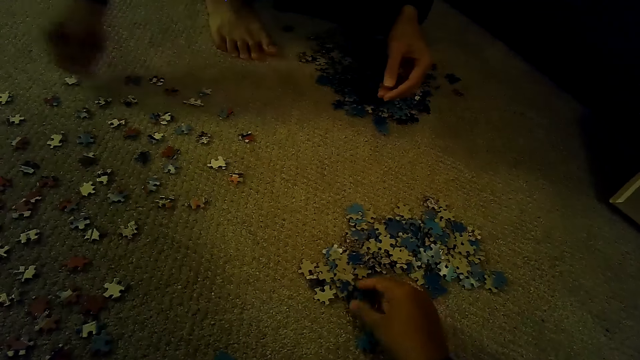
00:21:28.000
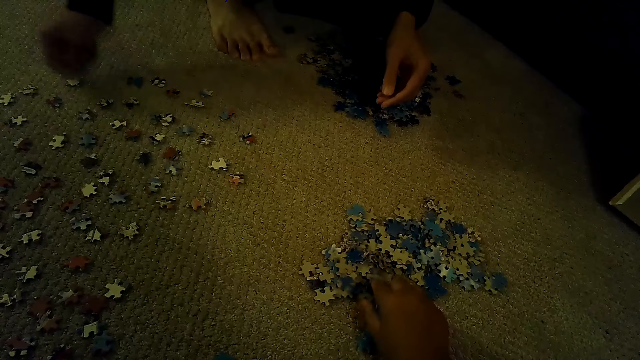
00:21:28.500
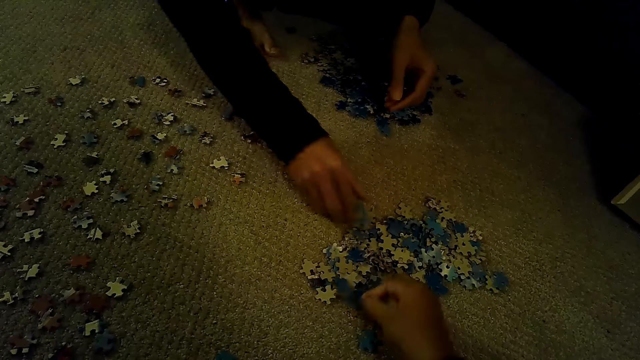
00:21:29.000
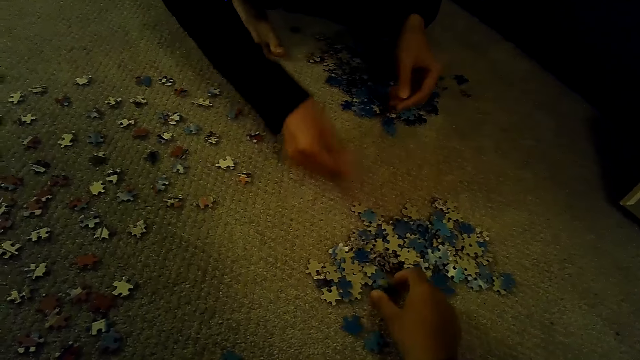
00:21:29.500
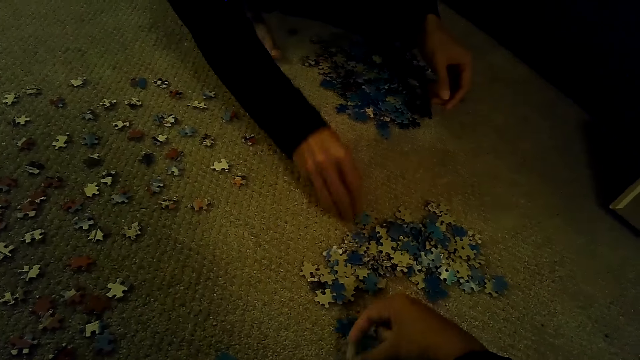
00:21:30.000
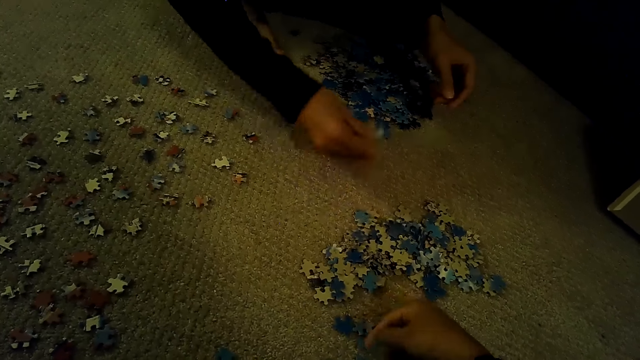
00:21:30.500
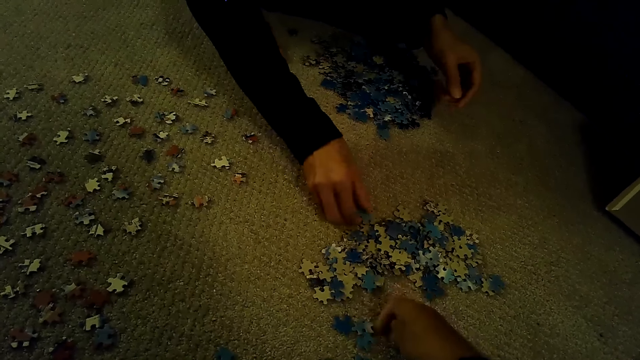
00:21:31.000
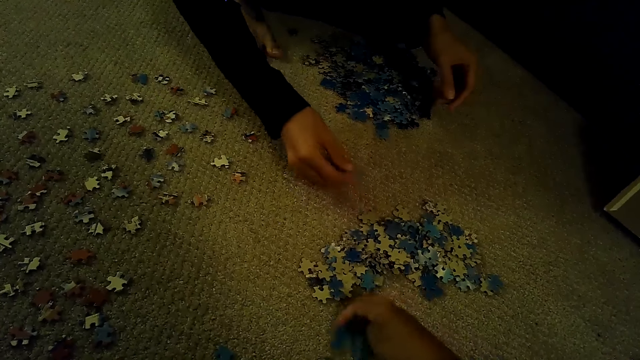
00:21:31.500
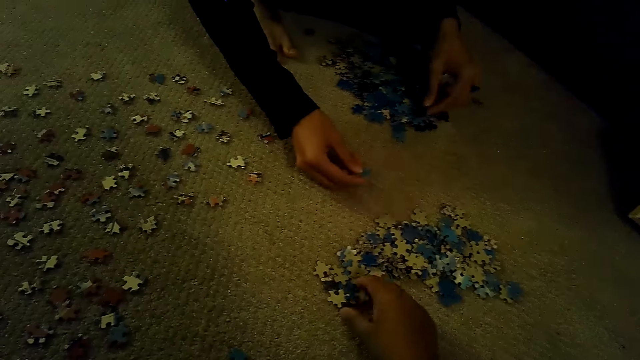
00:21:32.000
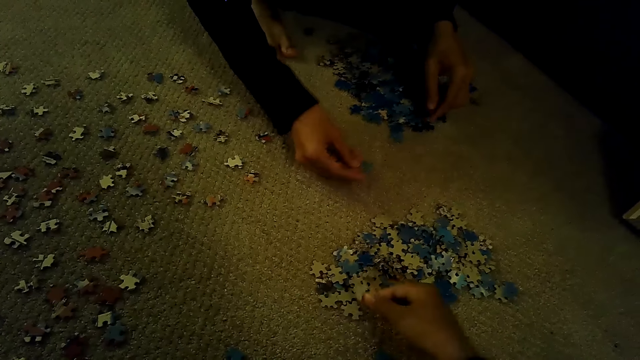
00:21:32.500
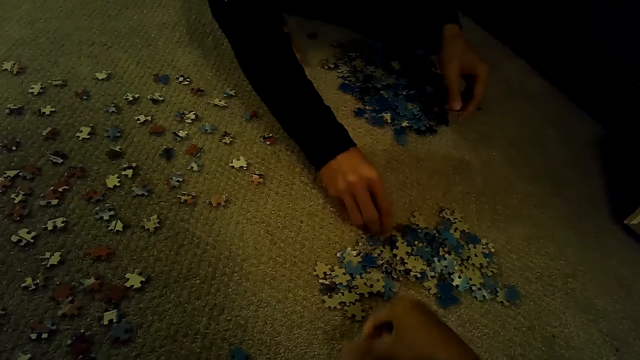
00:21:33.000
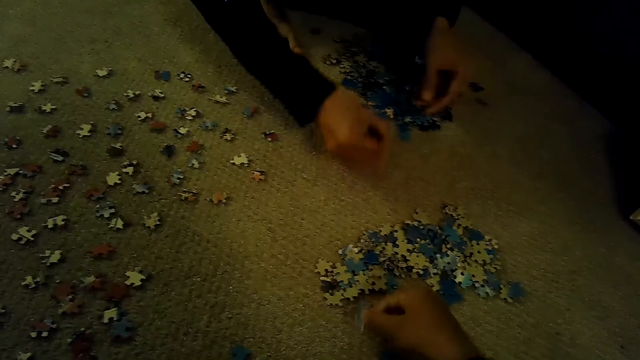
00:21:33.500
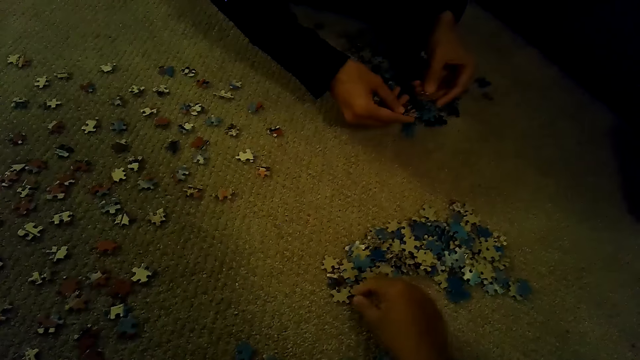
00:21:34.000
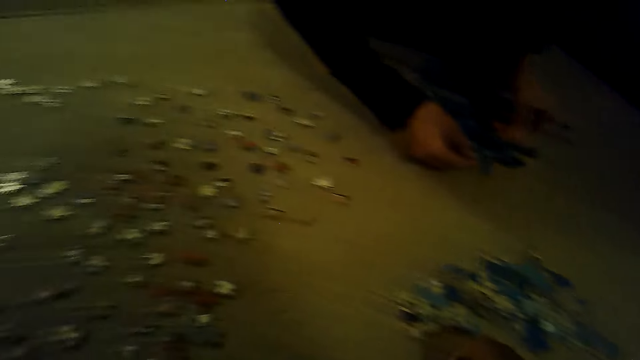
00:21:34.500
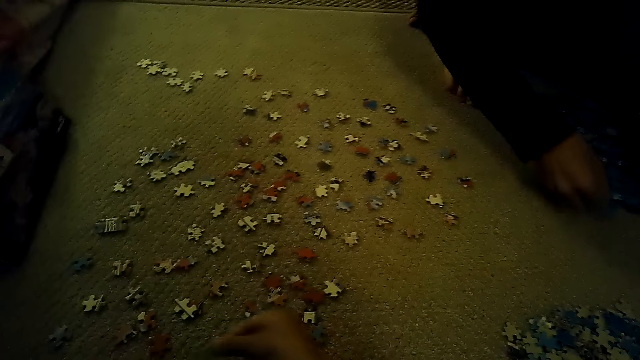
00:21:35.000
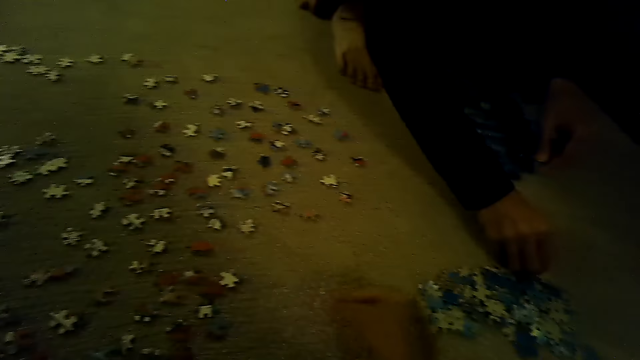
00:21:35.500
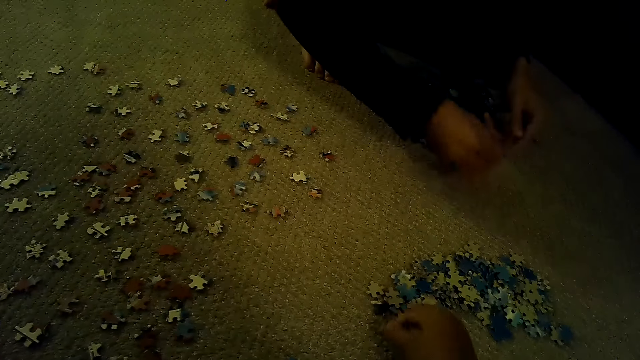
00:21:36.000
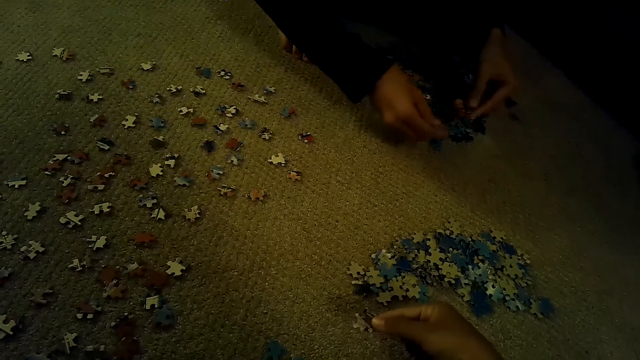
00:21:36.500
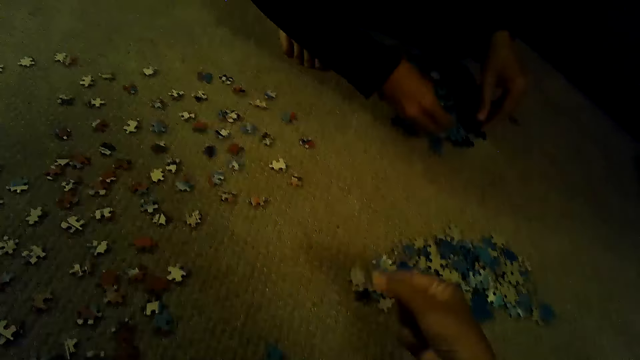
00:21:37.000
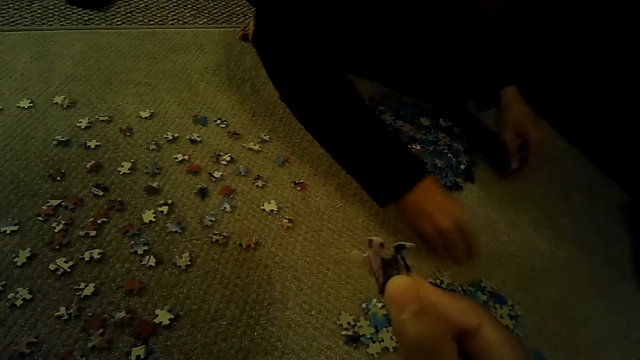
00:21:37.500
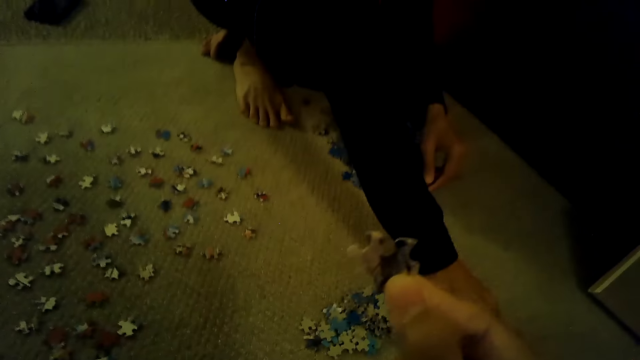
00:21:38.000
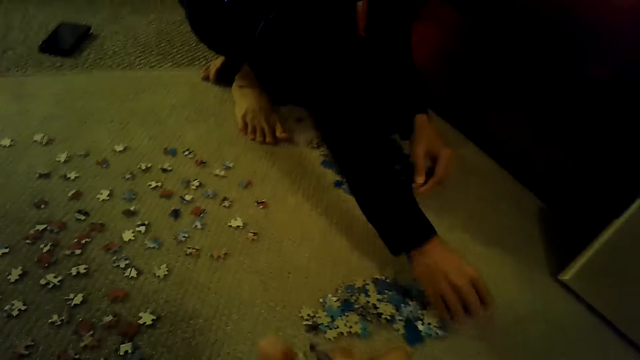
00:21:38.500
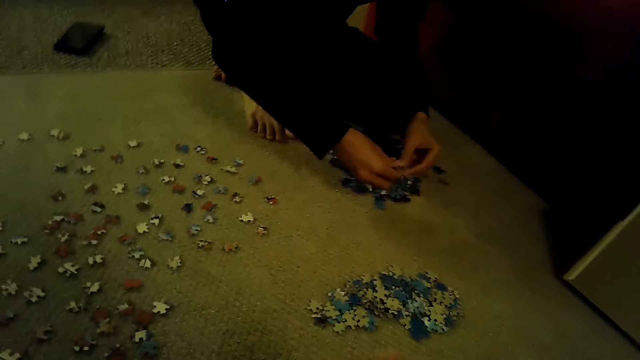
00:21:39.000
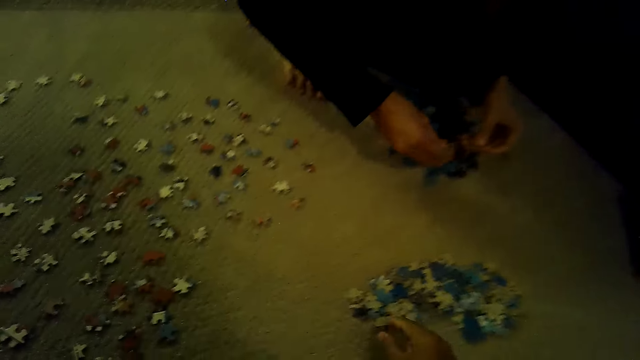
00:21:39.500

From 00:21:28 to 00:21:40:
The camera wearer plays the jigsaw puzzle. They look around.

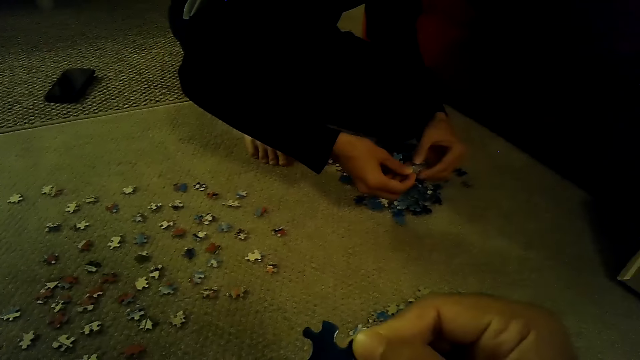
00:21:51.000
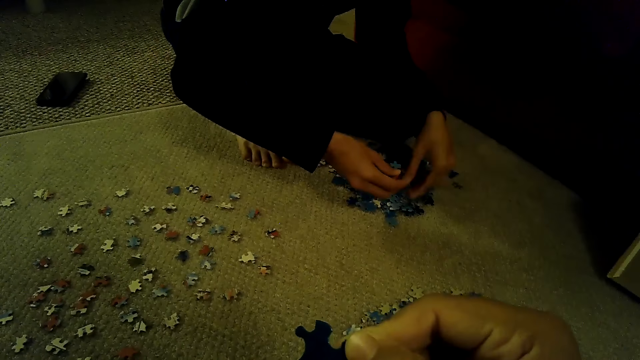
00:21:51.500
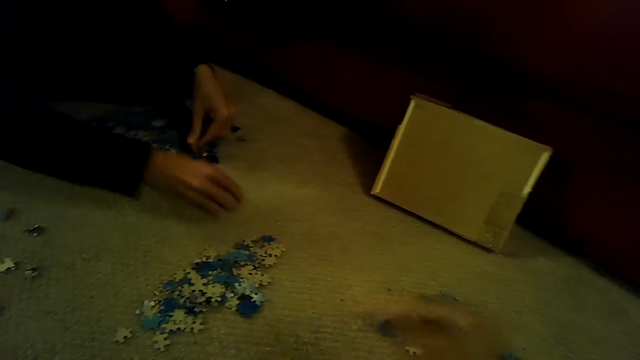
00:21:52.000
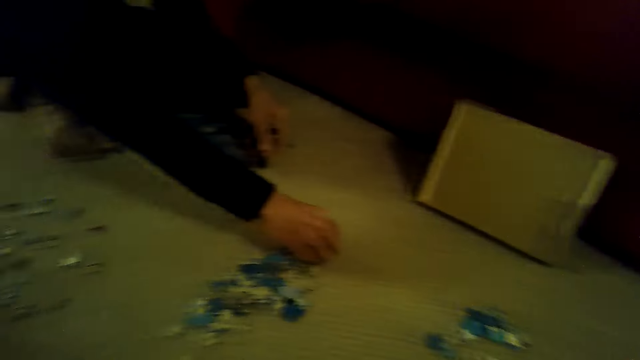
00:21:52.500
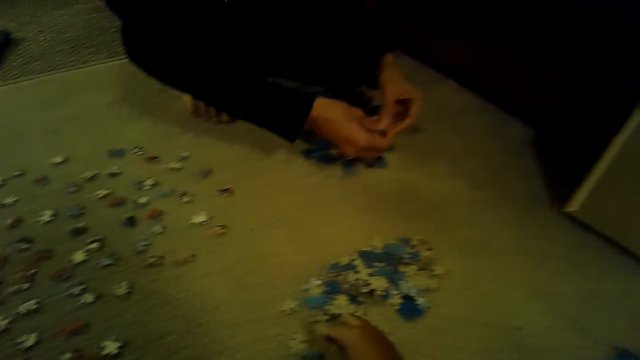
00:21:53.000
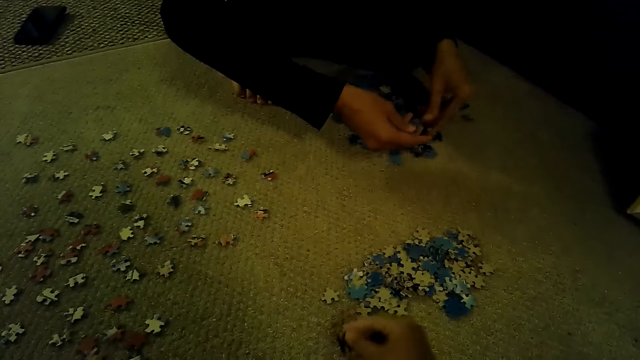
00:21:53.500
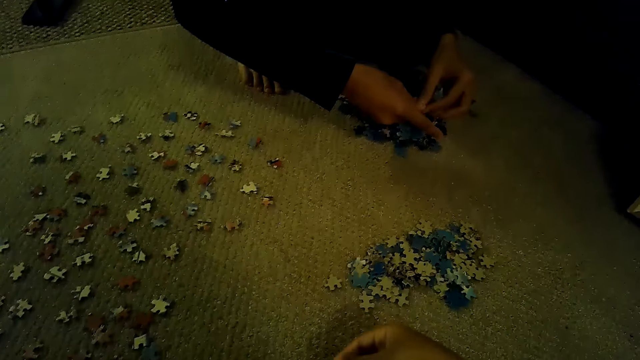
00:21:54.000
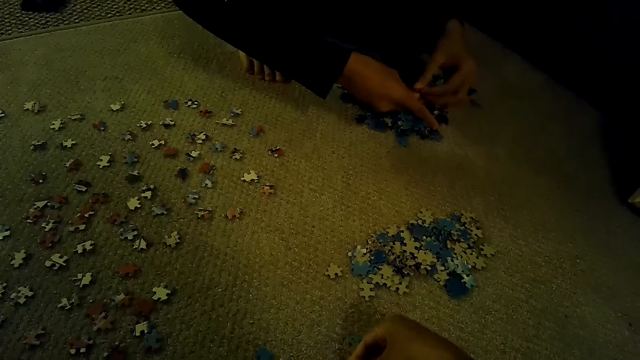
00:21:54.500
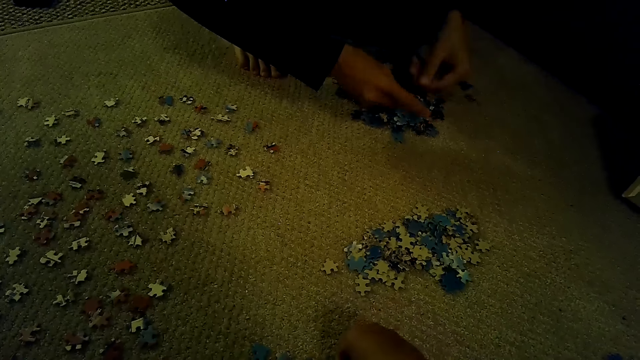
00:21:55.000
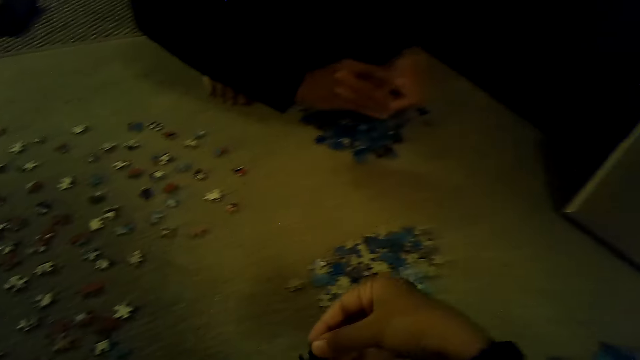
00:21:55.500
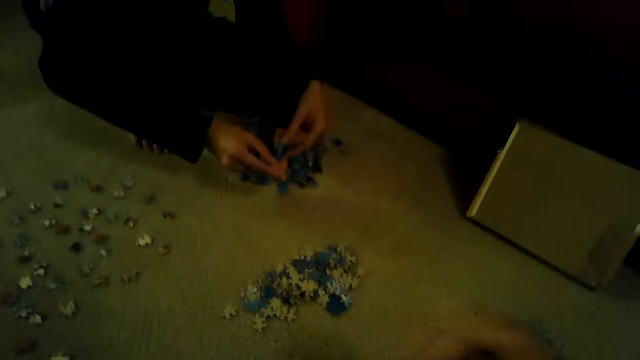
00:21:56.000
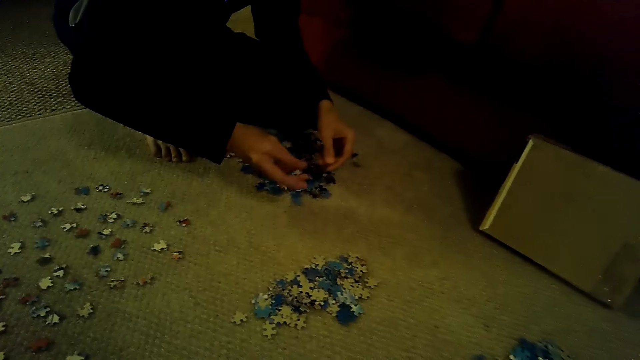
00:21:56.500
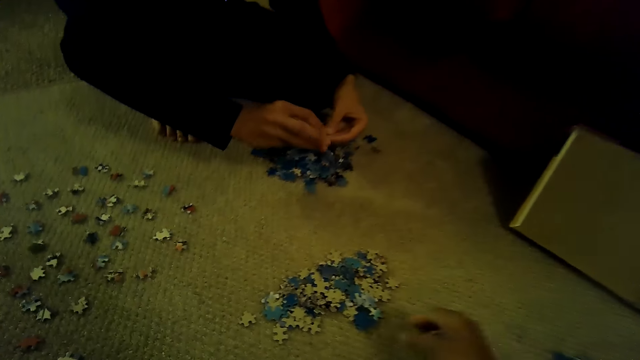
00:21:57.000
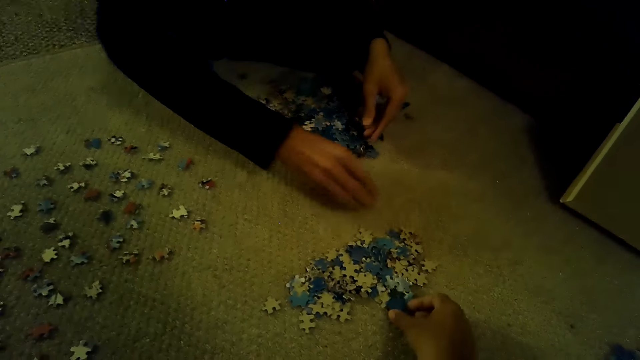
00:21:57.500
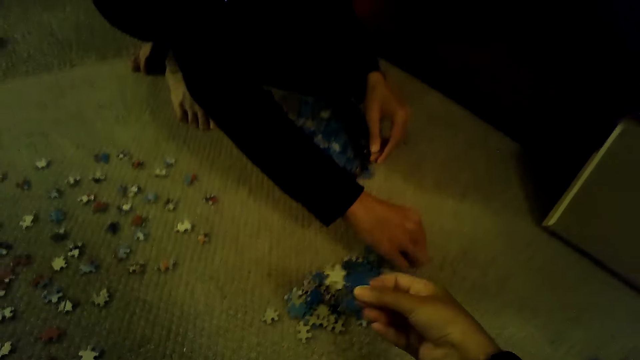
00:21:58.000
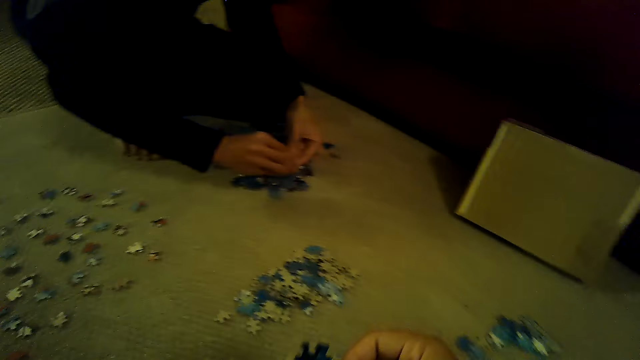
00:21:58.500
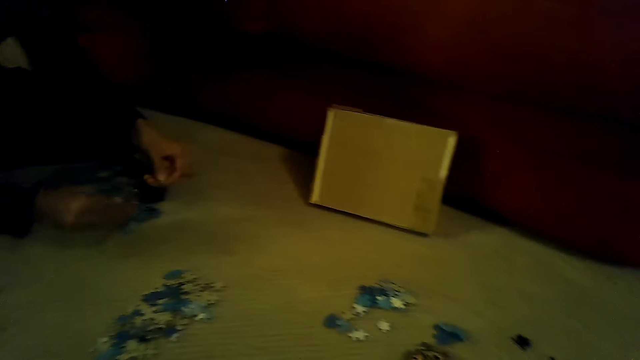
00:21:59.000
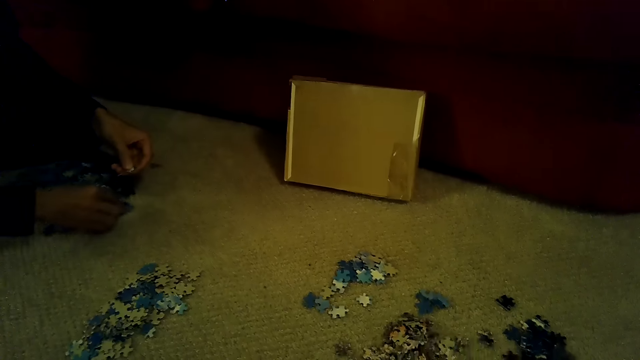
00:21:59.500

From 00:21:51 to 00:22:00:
The camera wearer plays the jigsaw puzzle.
